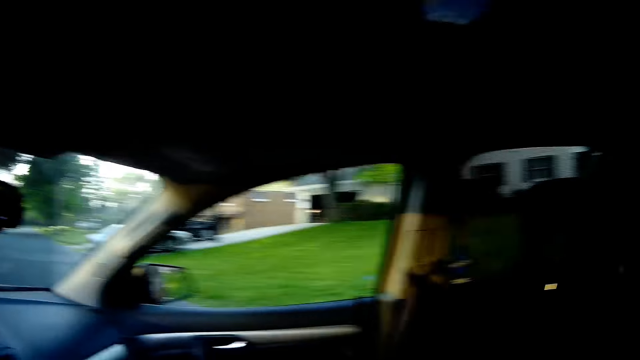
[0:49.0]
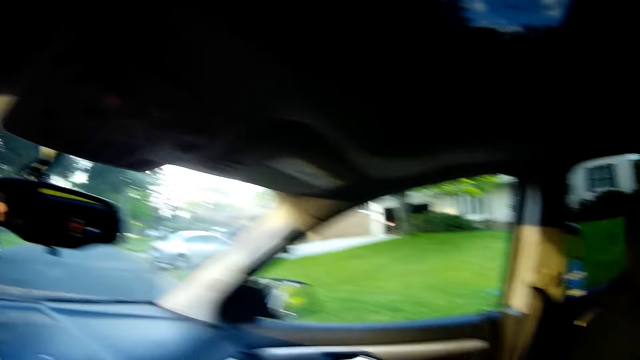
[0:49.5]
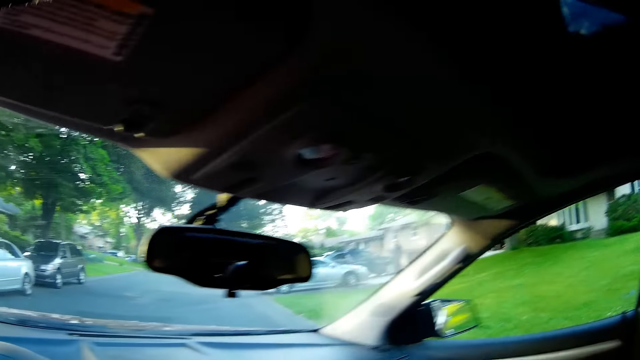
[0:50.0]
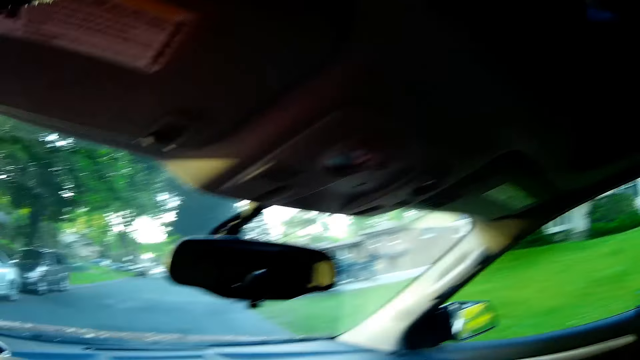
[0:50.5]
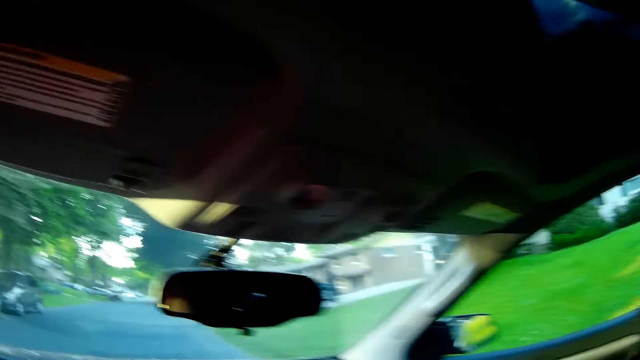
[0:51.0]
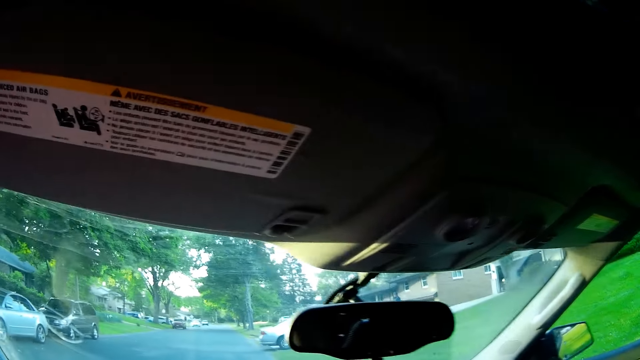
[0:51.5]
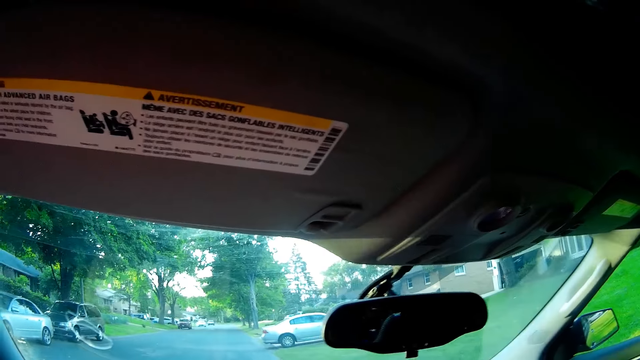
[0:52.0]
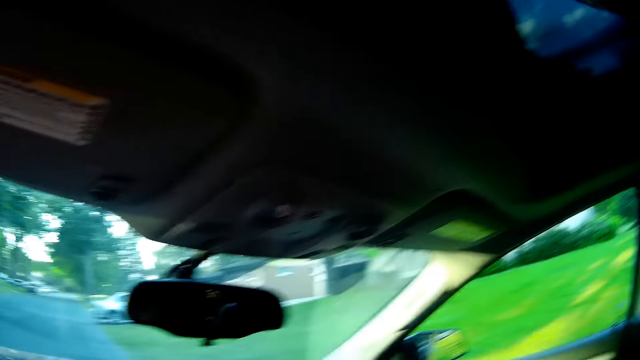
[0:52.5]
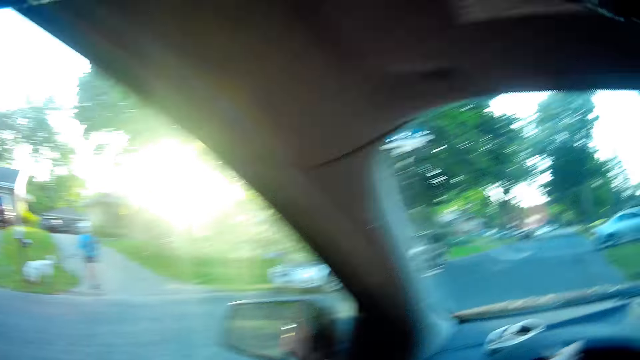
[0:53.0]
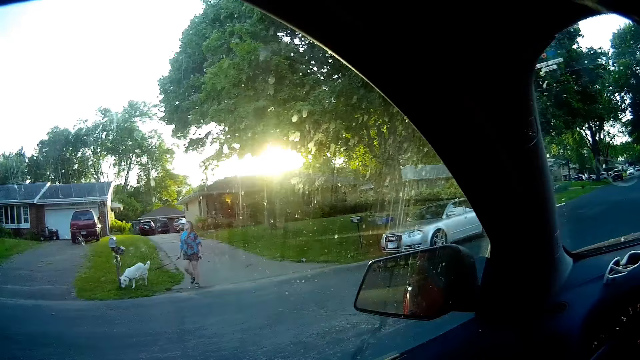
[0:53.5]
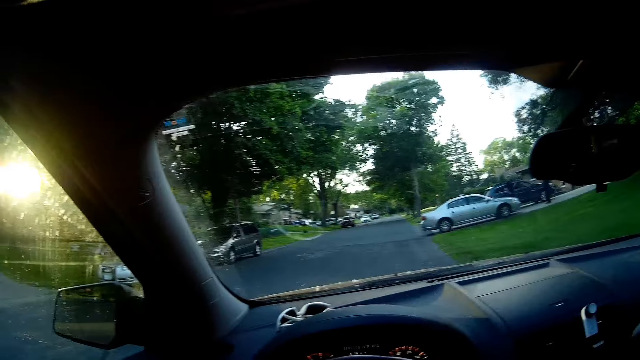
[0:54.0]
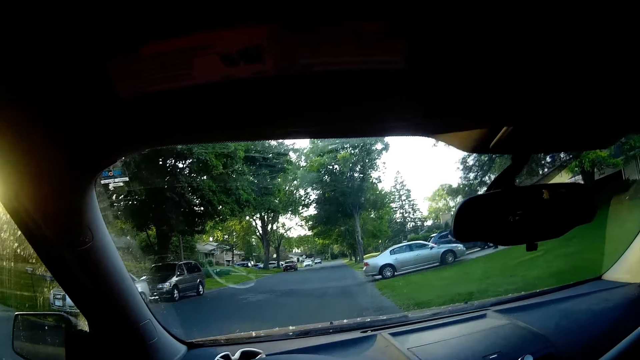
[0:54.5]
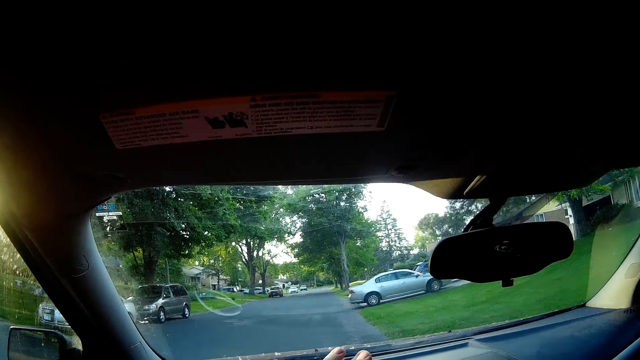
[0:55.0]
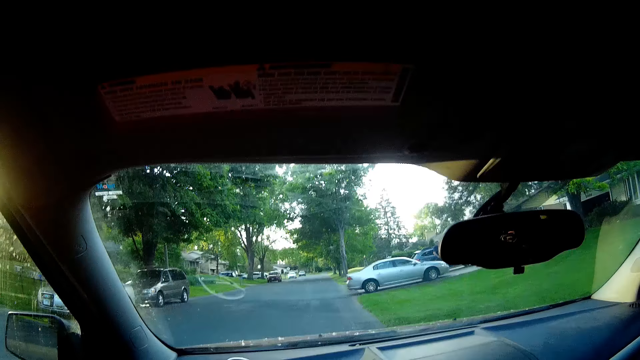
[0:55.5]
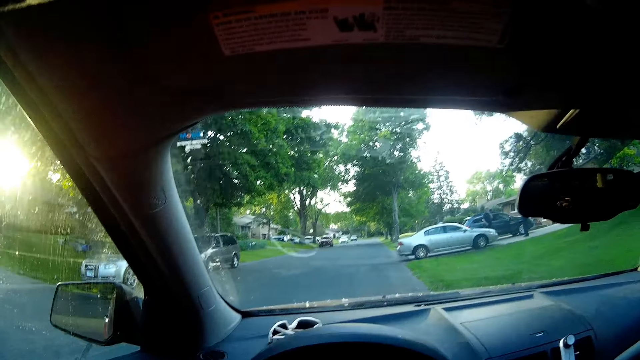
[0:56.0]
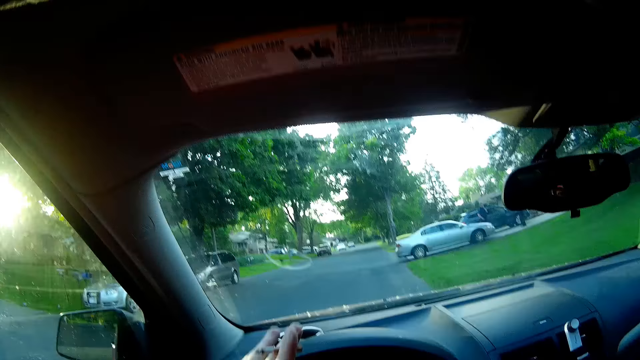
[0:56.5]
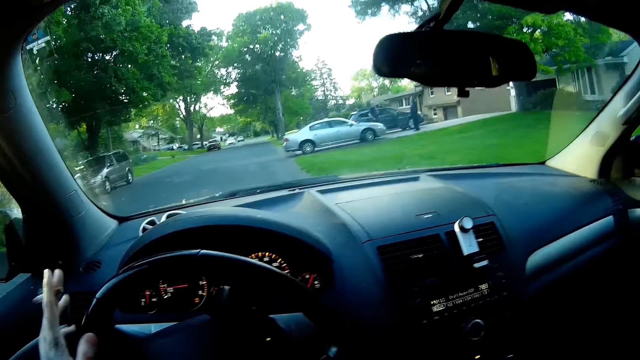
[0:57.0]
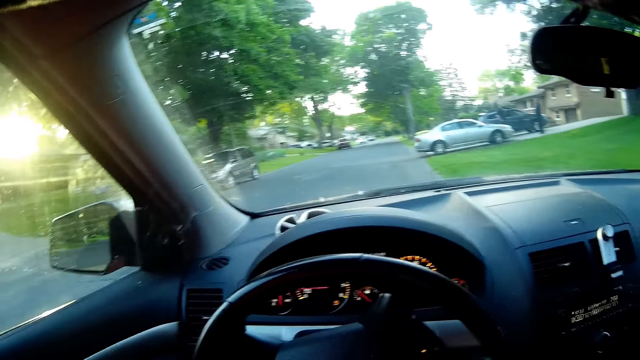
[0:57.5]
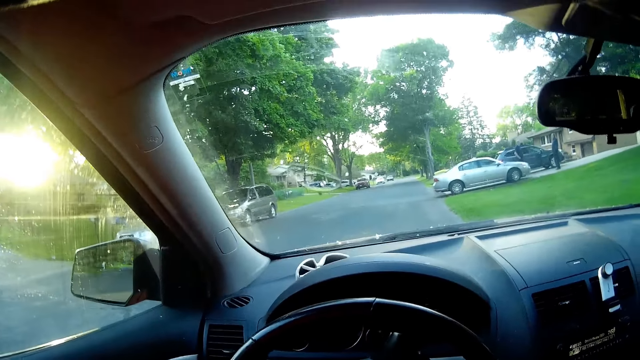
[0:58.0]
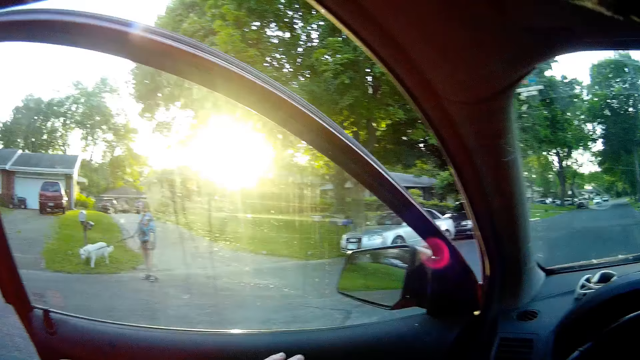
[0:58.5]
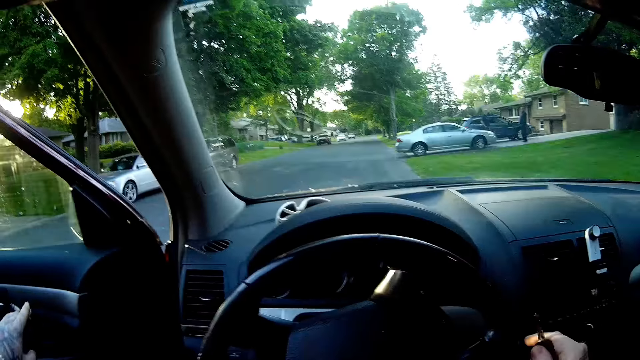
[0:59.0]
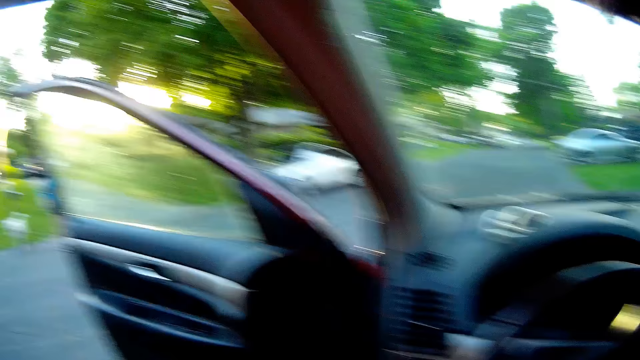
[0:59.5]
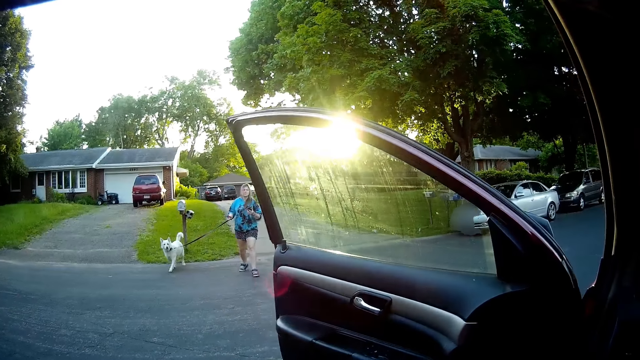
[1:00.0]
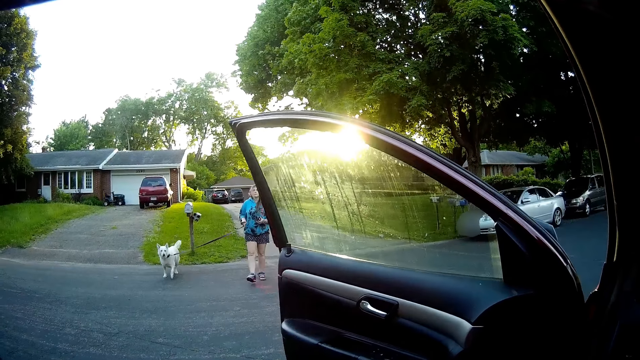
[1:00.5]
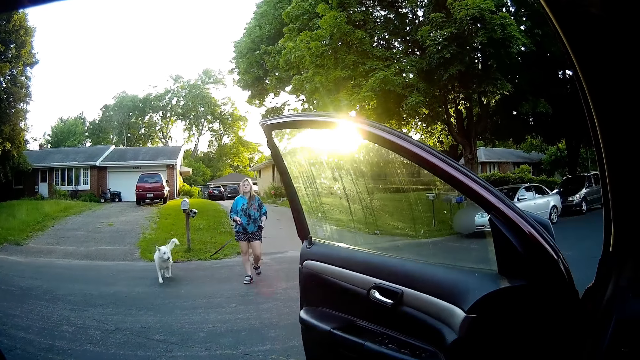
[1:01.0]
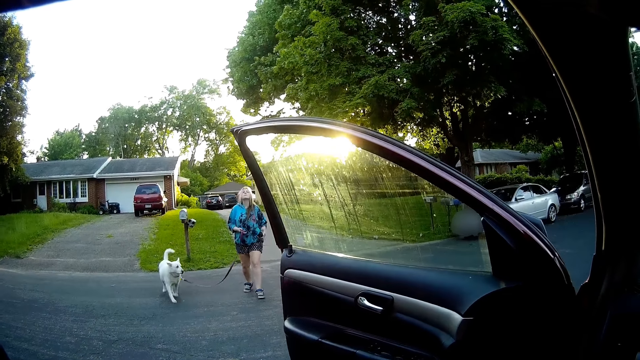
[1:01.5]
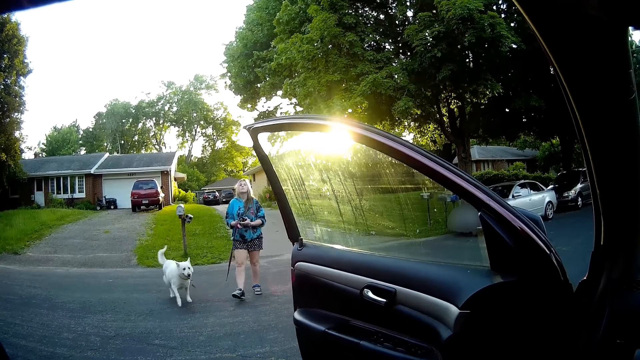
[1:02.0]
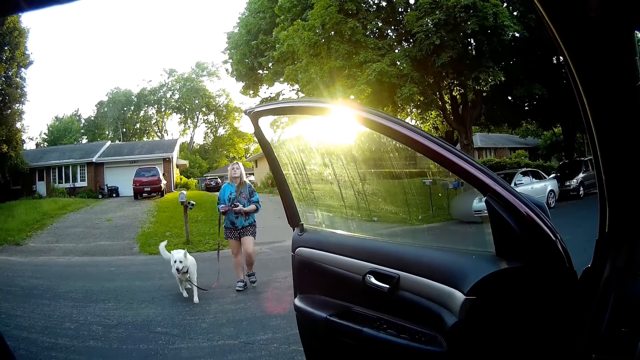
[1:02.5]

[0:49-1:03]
A lady walks out of the driveway. The camera wearer parks the car on the roadside. He opens the car door with his left hand. The lady walks with a dog towards the car.

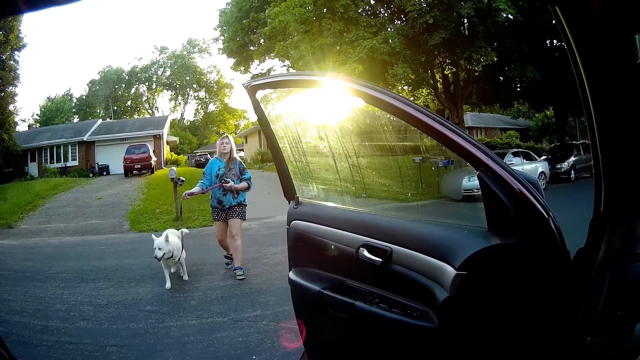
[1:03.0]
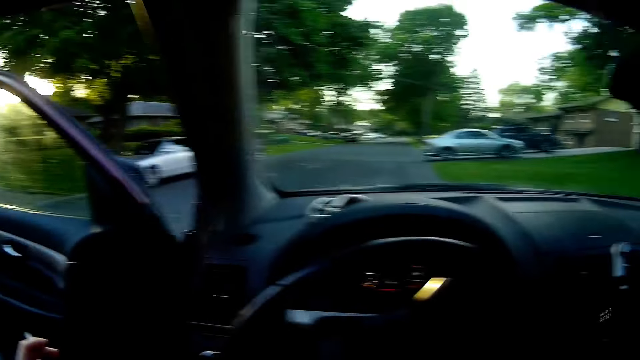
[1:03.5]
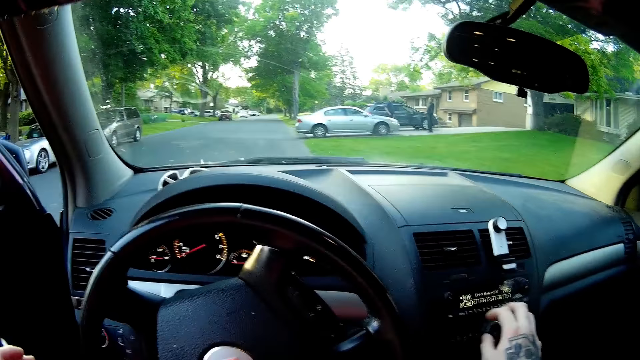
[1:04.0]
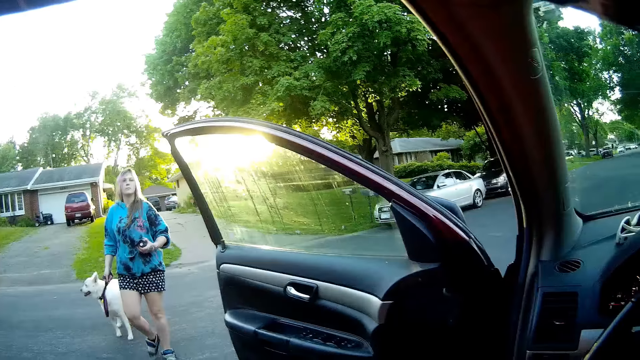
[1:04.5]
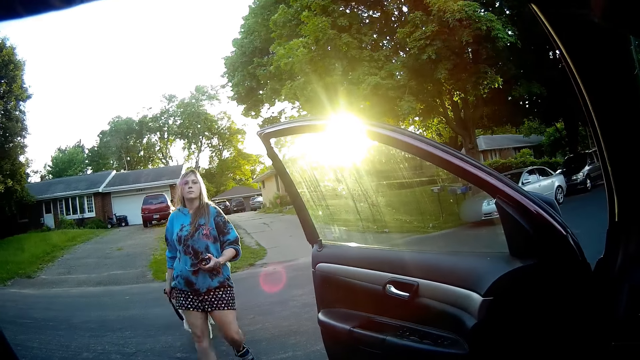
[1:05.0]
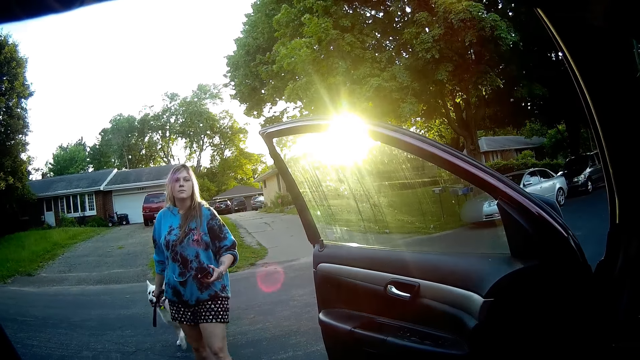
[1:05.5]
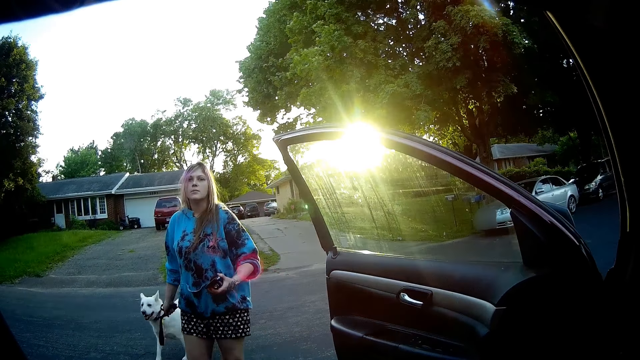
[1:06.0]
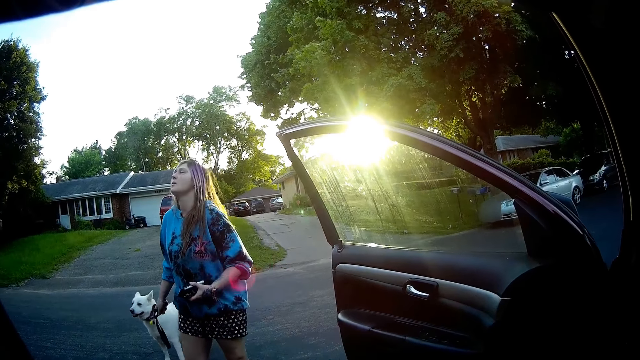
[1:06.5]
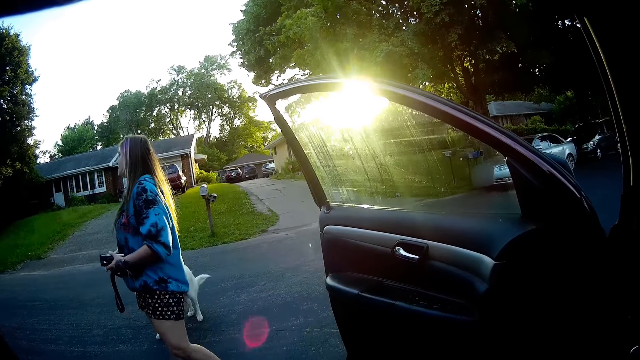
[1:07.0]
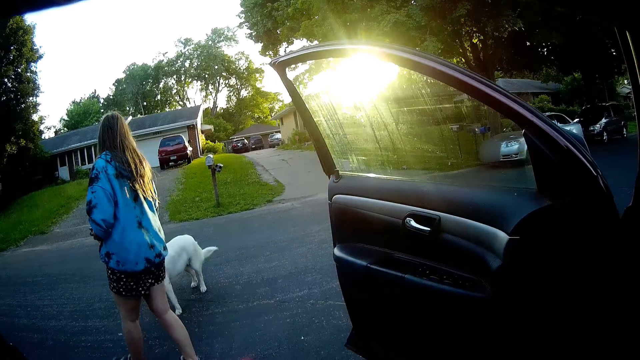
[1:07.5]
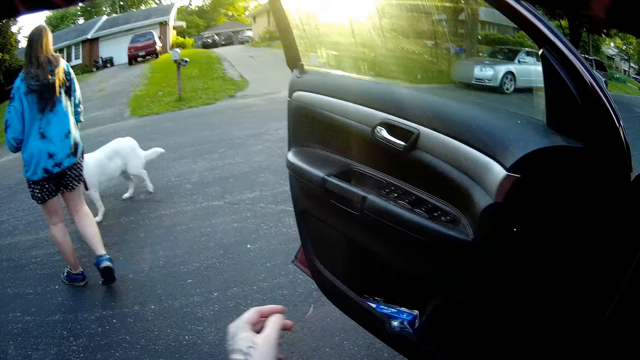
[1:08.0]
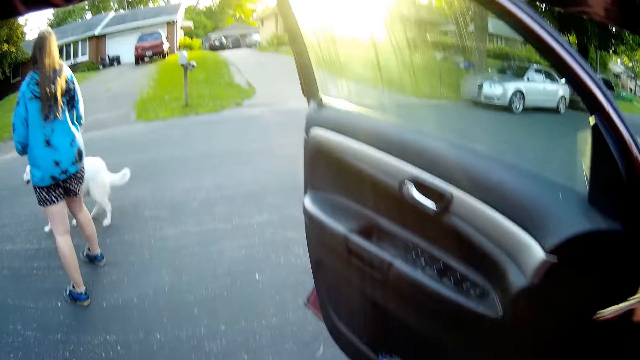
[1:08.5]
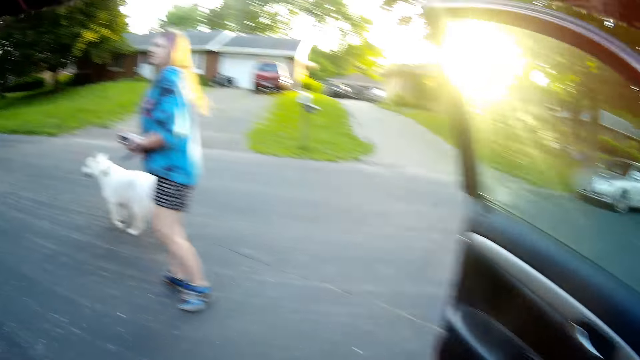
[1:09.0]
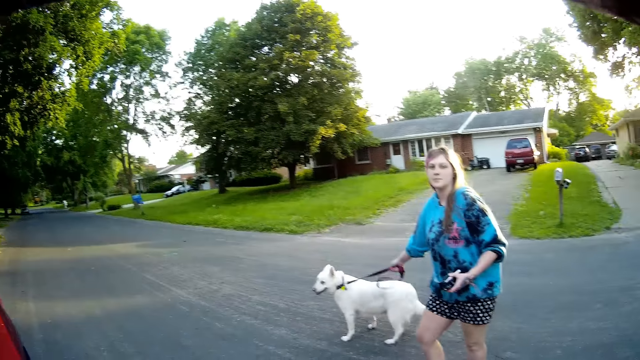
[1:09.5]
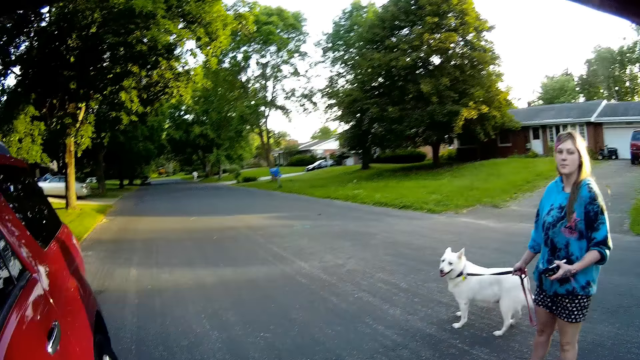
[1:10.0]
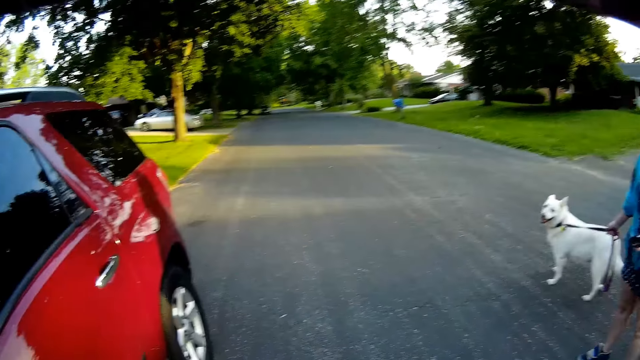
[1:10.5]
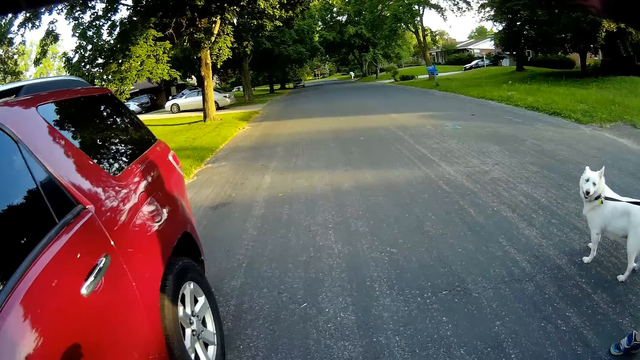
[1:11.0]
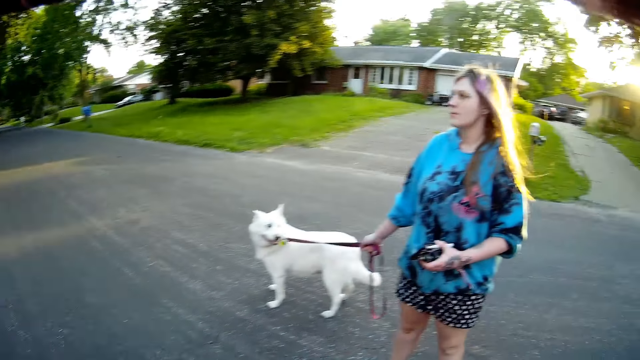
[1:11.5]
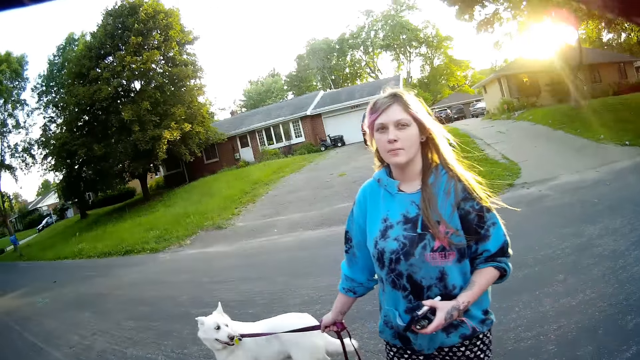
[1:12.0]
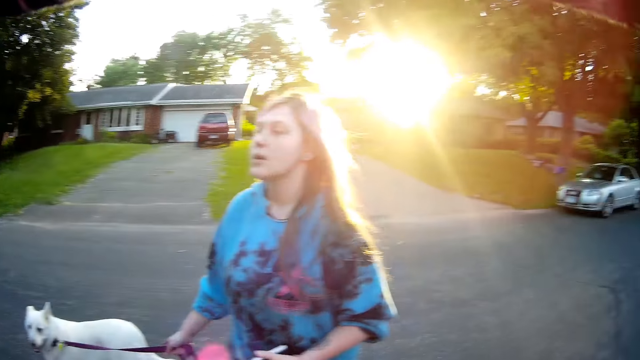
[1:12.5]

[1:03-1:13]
The camera wearer turns the car radio knob. They touch the radio. A lady shakes her head. The camera wearer removes the car key and steps out of the car. They walk towards the lady and a dog.
